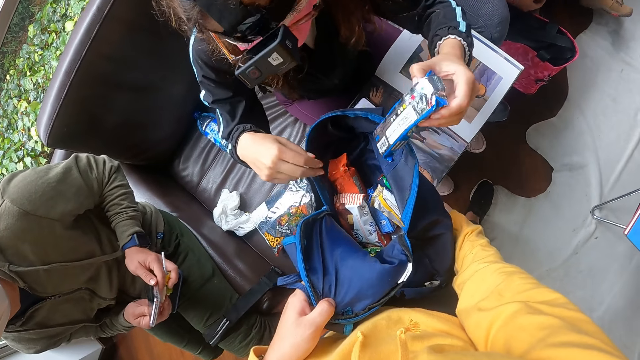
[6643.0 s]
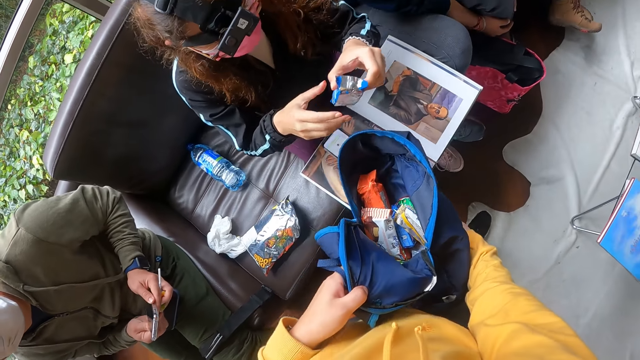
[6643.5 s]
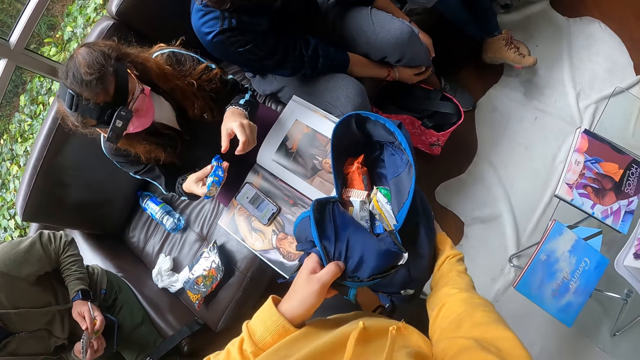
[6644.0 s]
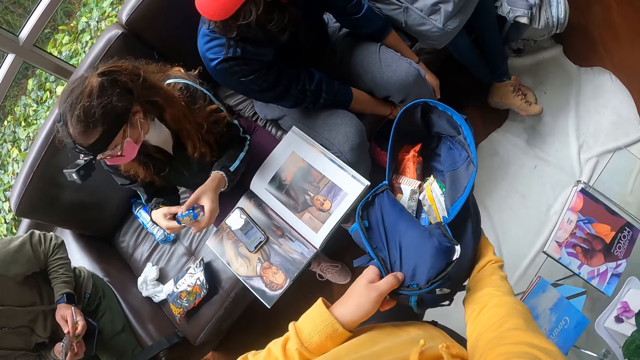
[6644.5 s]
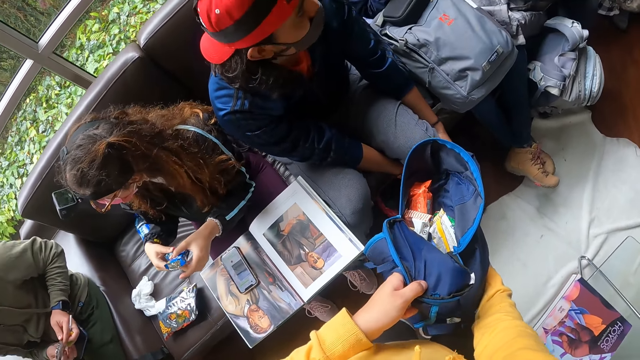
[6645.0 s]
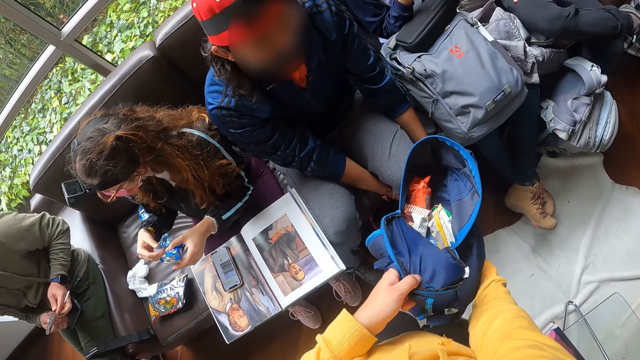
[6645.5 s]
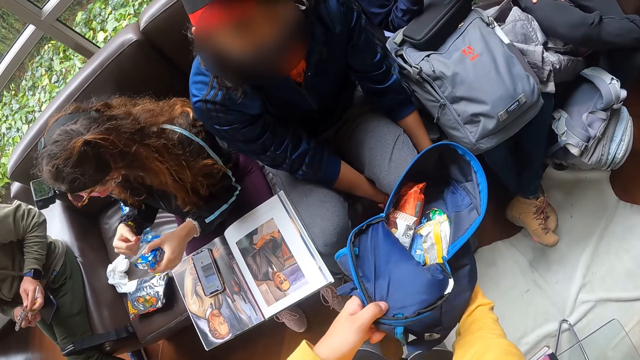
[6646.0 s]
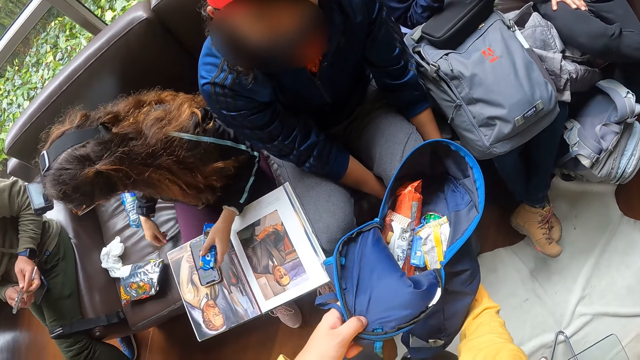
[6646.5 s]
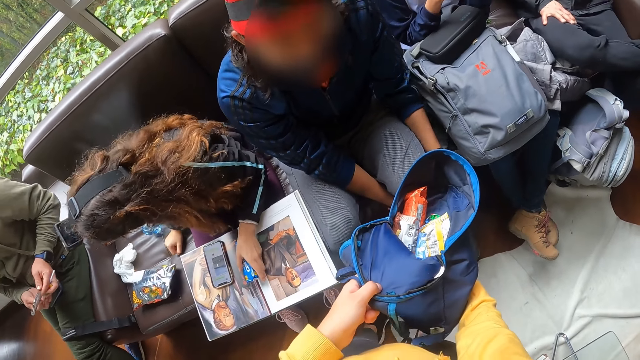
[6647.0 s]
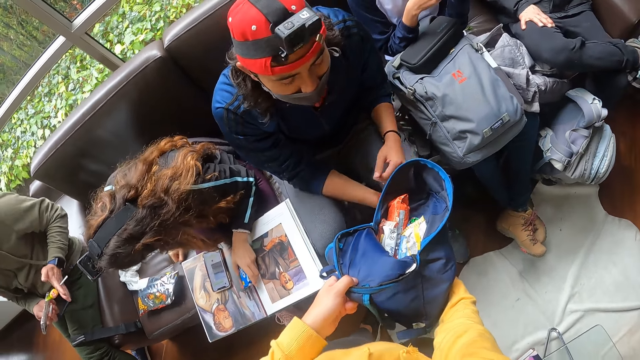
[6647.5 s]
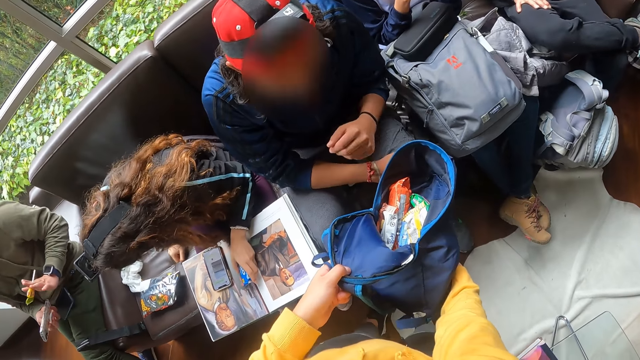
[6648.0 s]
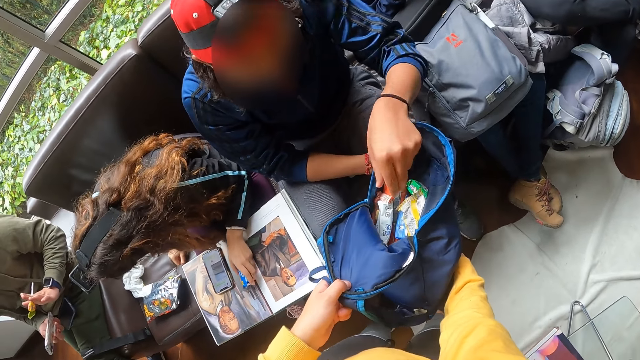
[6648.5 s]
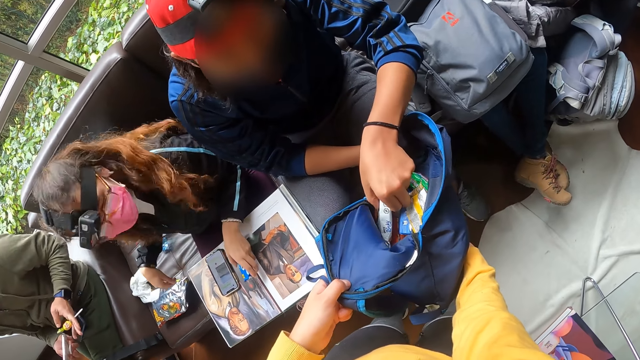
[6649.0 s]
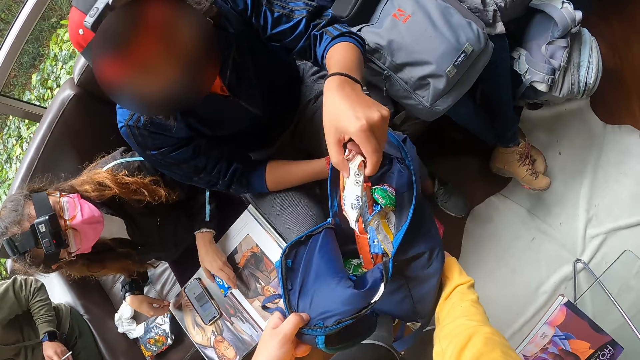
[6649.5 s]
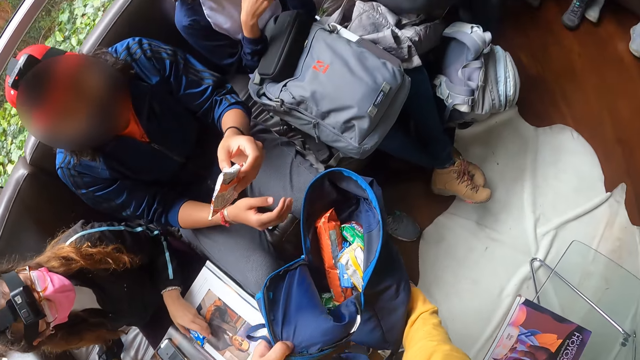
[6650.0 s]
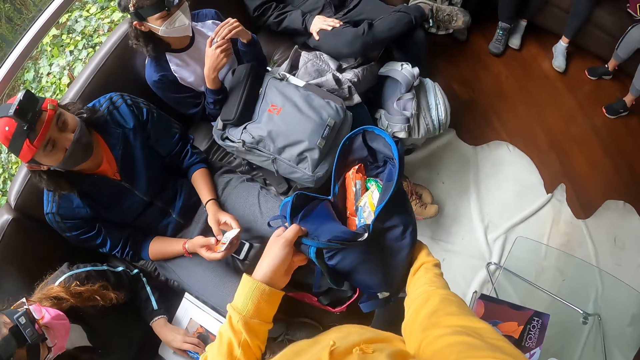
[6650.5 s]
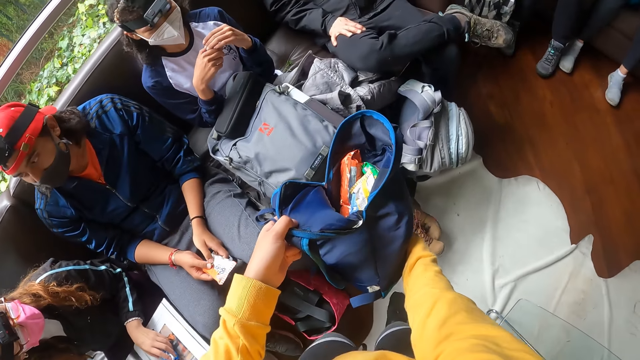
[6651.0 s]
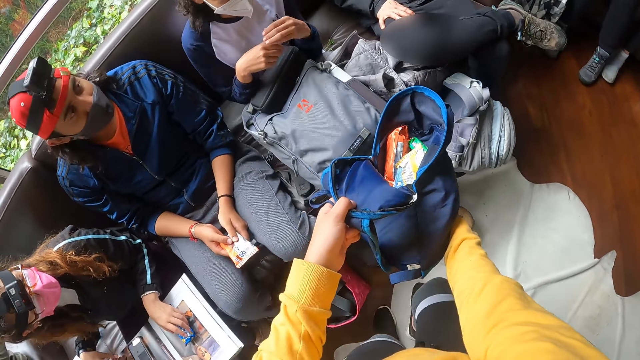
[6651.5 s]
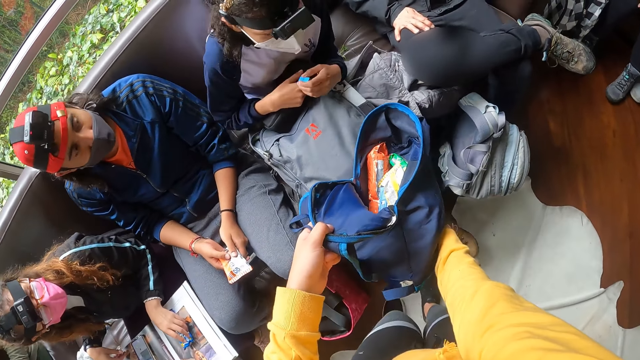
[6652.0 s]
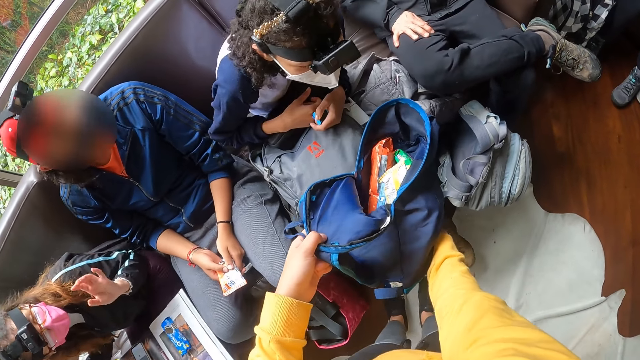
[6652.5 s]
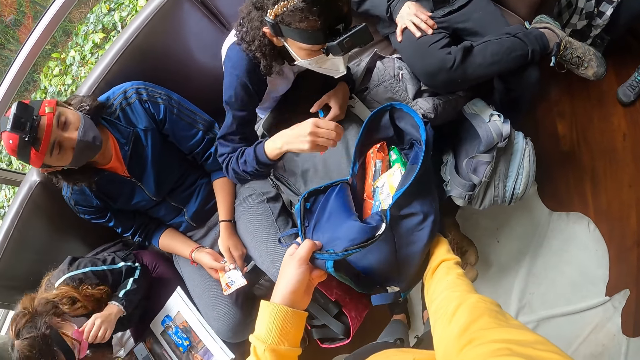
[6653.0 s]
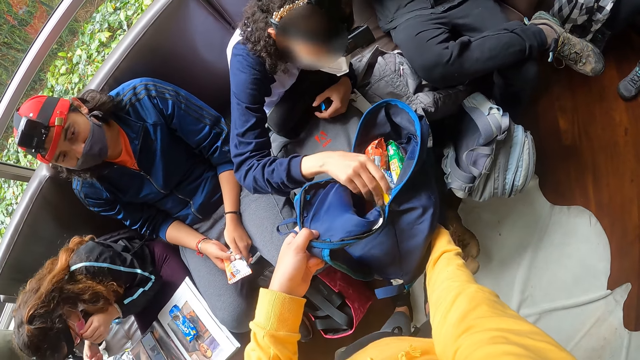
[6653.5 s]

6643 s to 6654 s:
A woman takes a pack of biscuits from the backpack with her left hand. A man touches the phone. The camera wearer walks with a bag. They interact with another man. They show off the bag. The other man takes a pack of snacks from the backpack with his left hand and holds the pack of snacks with his hands. The camera wearer interacts with another woman. The other woman holds the battery with her left hand. The other woman takes a pack of snacks from the backpack with her right hand.

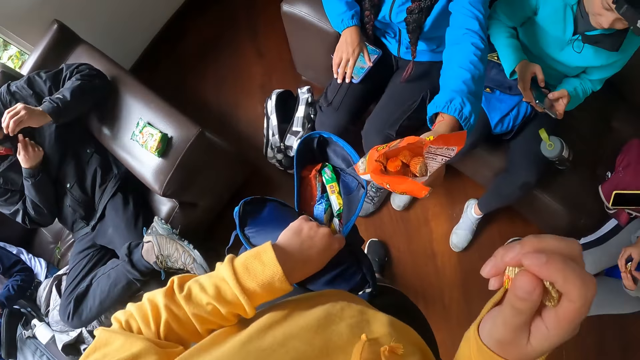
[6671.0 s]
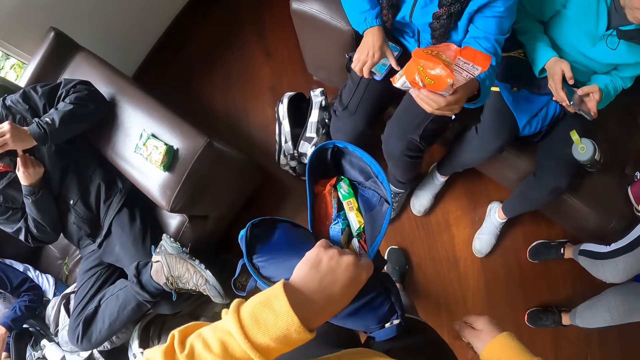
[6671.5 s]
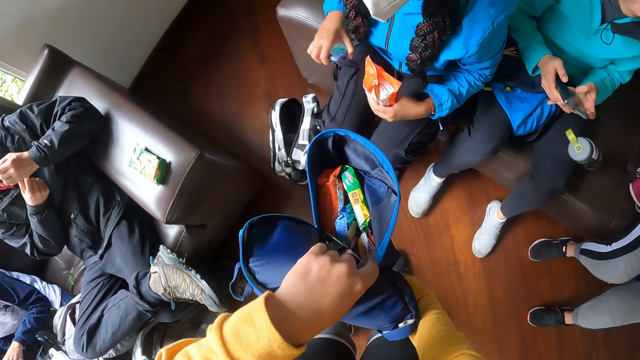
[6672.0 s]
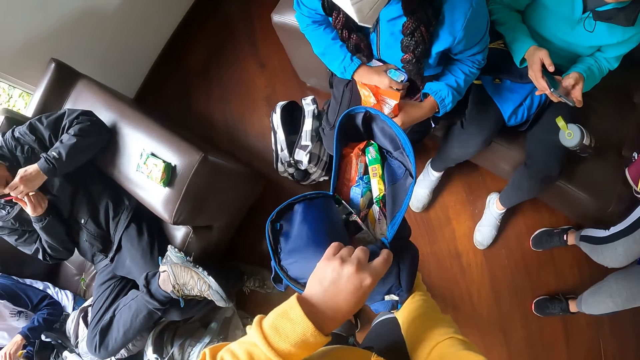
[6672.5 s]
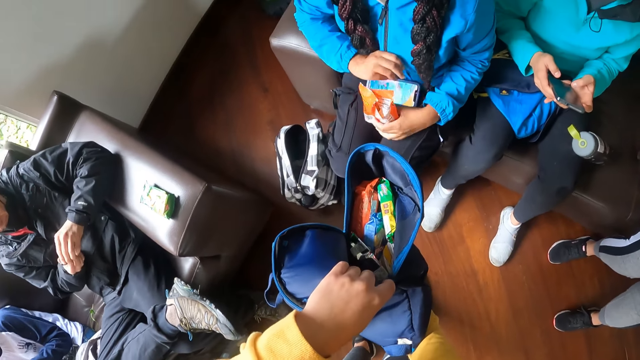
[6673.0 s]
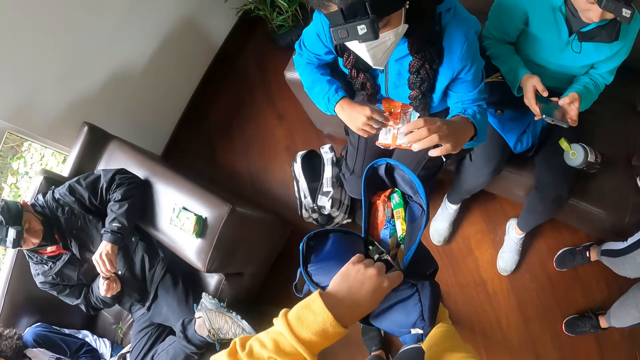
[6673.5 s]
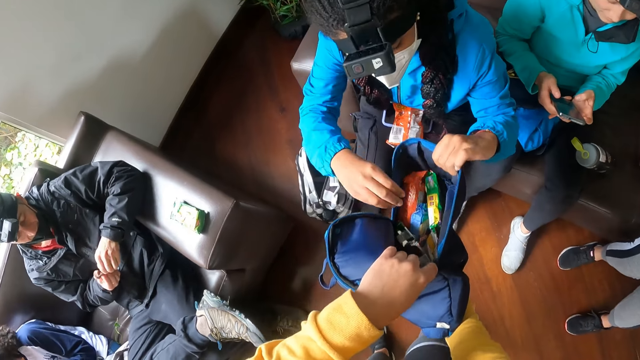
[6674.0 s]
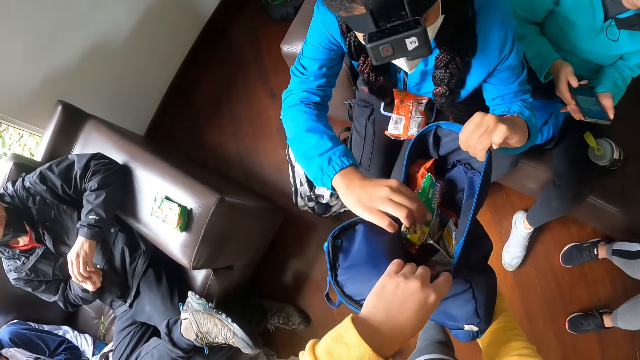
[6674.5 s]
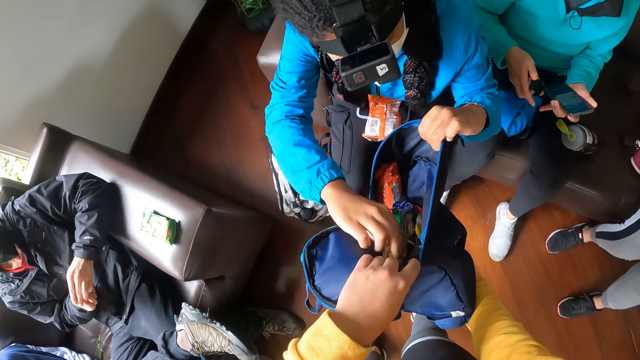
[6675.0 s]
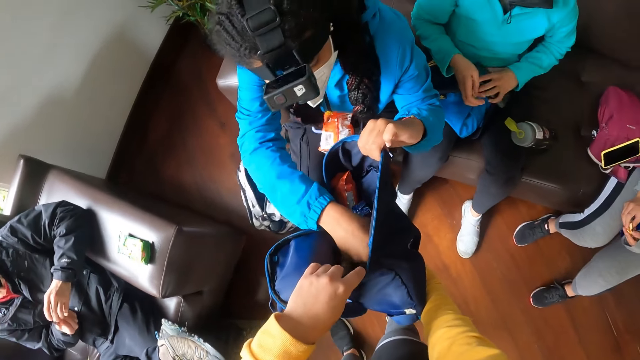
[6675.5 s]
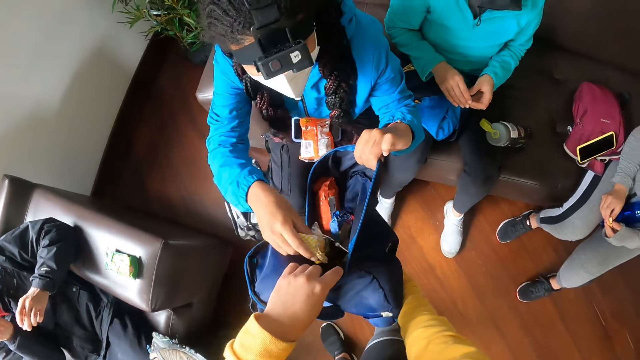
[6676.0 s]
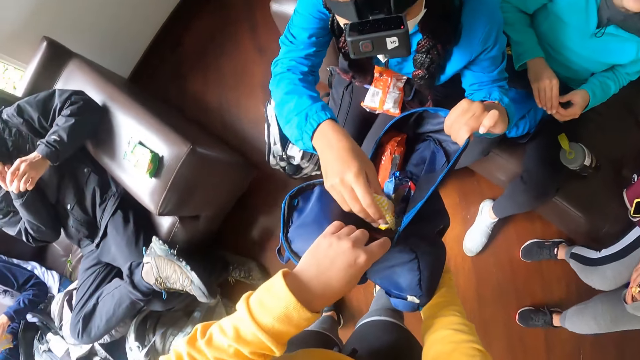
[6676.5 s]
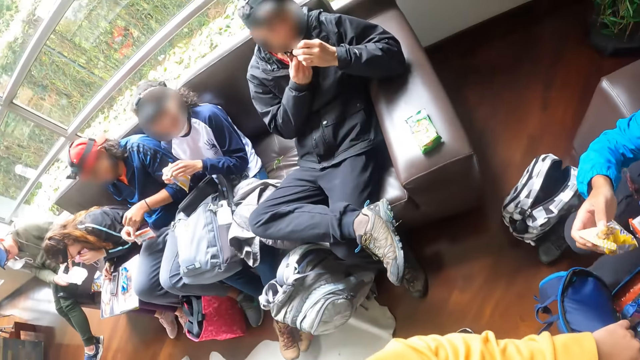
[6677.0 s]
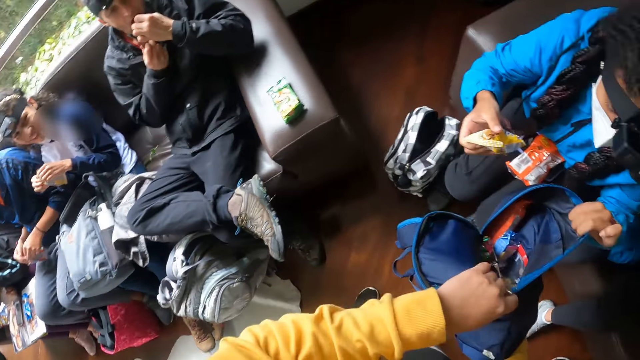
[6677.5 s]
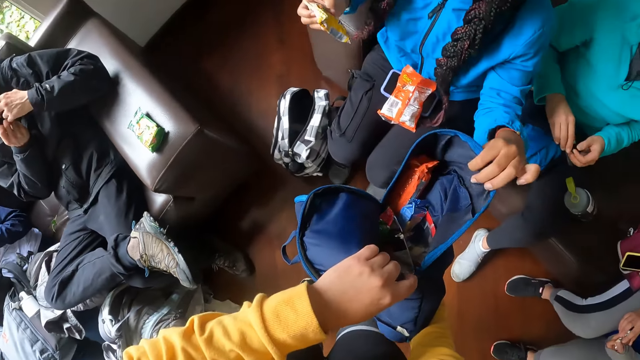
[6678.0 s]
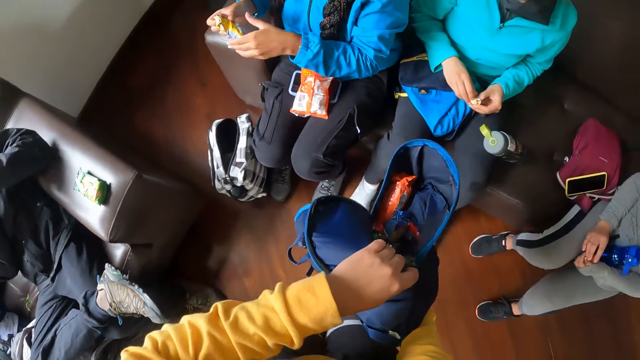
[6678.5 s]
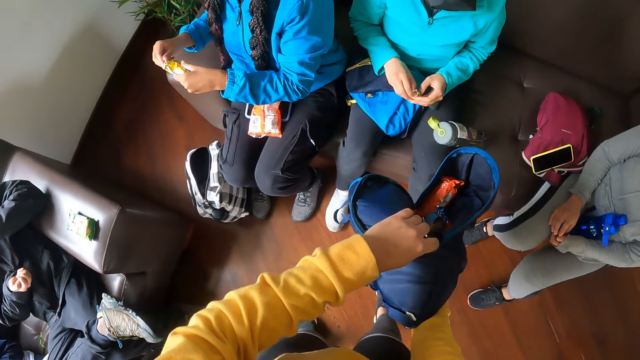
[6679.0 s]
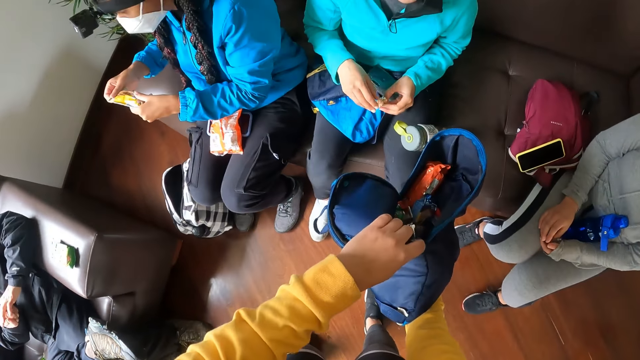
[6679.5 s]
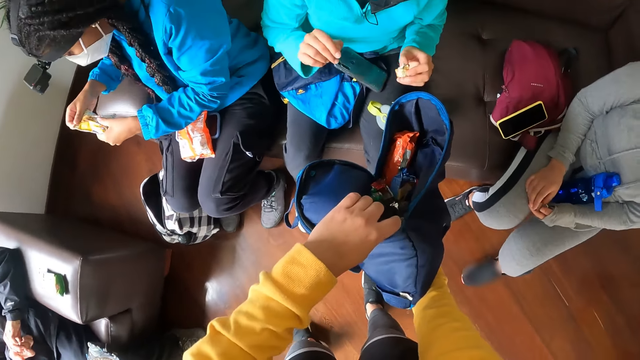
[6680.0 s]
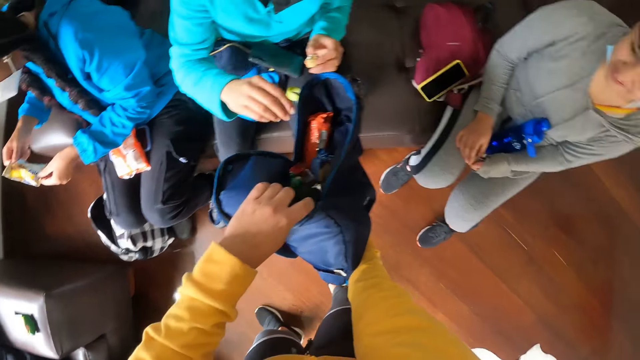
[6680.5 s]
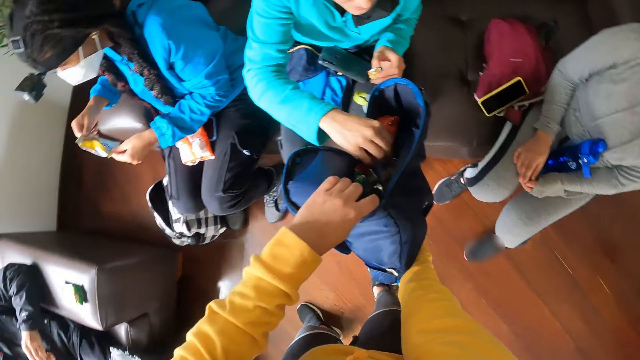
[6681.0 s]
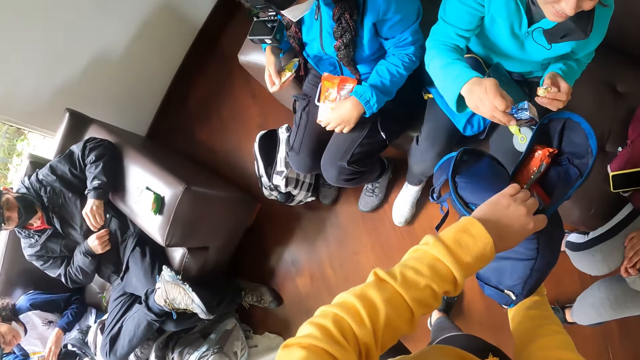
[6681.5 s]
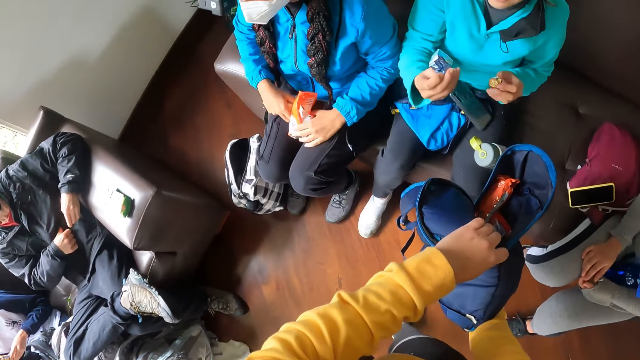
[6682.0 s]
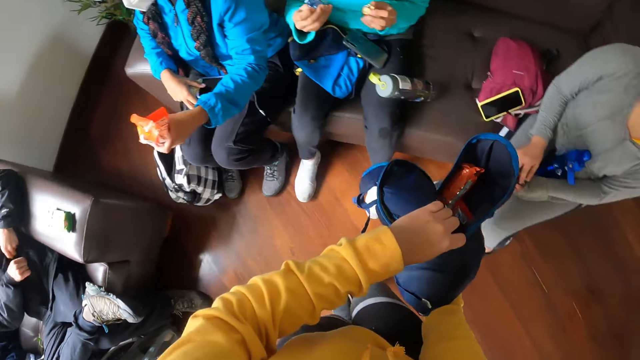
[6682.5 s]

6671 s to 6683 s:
A man pulls out a mask on his face with his right hand. The man puts the candy in his mouth with his left hand. A woman picks up a phone from her right lap with her right hand. The woman places the phone on her lap with her right hand. The woman places the pack of candies on her lap with her left hand. The woman holds the backpack with her left hand. The woman searches snacks. Another woman places the phone on her lap with her left hand. The first woman takes a pack of snacks from the backpack with her right hand. A third woman holds the pack of snacks with her hands. The second woman holds a candy in her hands. The first woman picks fudge. The first woman holds the pack of snacks with her hands. The camera wearer interacts with the second woman. The second woman holds the candy with her left hand. The first woman holds the pack of snacks with her right hand. The second woman takes a pack of snacks from the backpack with her right hand. The first woman picks up the pack of candies from her lap with her left hand.
